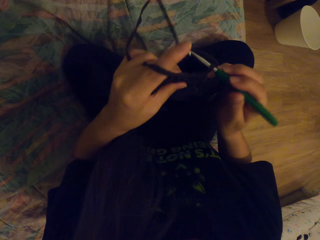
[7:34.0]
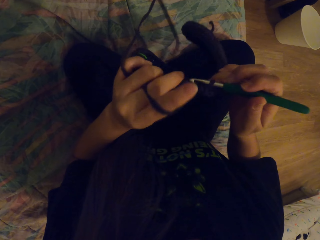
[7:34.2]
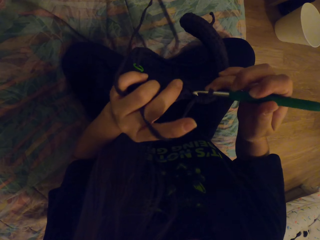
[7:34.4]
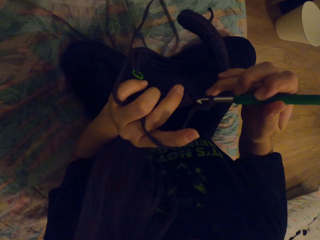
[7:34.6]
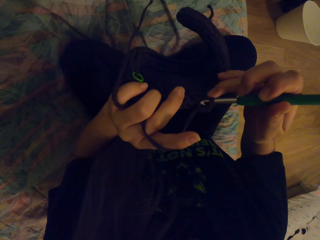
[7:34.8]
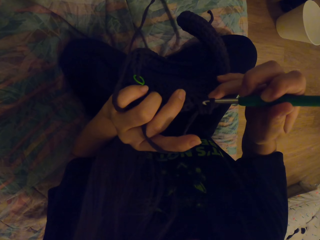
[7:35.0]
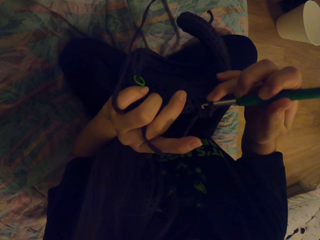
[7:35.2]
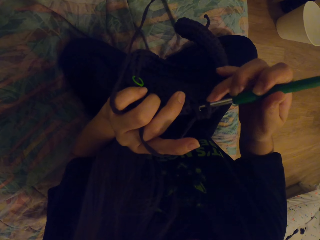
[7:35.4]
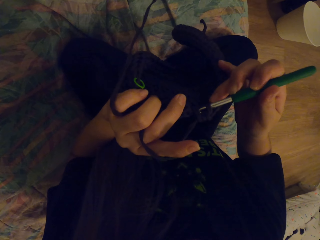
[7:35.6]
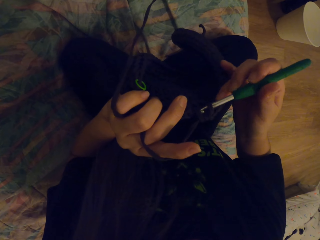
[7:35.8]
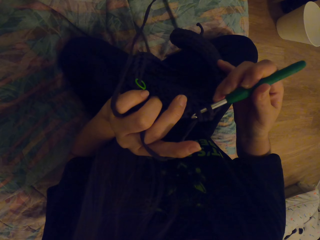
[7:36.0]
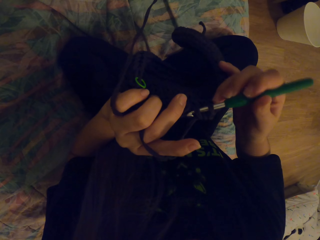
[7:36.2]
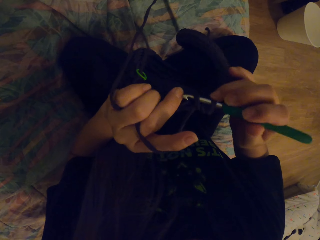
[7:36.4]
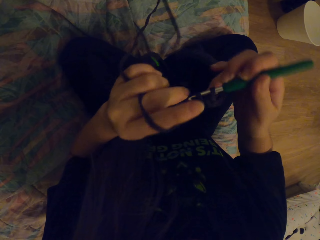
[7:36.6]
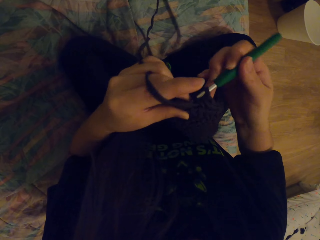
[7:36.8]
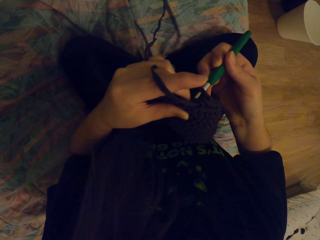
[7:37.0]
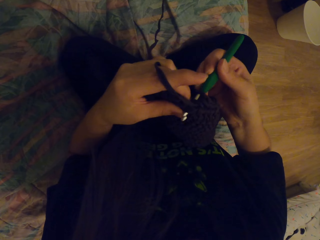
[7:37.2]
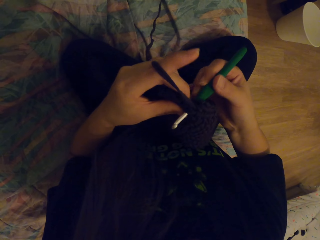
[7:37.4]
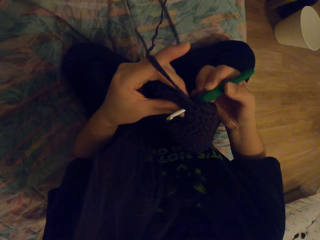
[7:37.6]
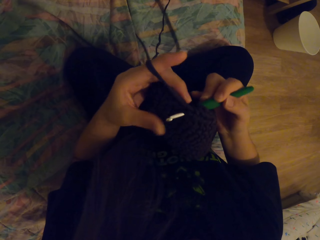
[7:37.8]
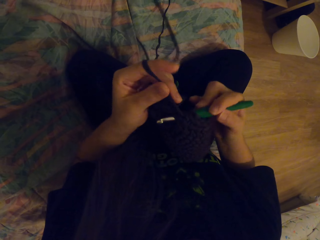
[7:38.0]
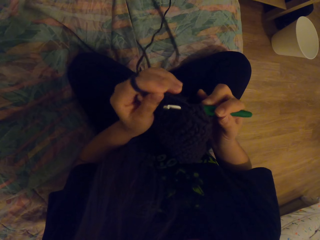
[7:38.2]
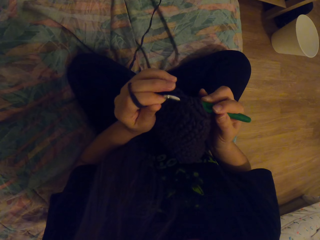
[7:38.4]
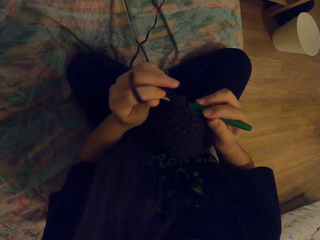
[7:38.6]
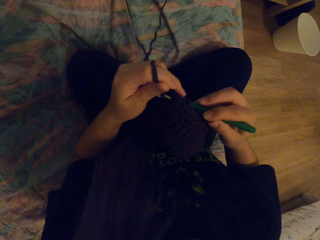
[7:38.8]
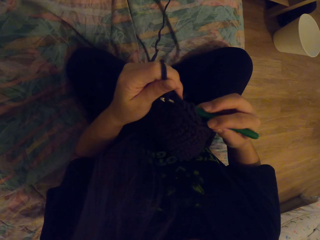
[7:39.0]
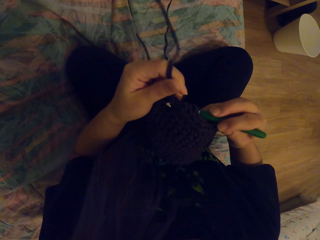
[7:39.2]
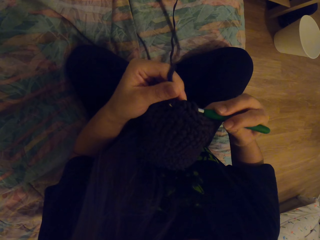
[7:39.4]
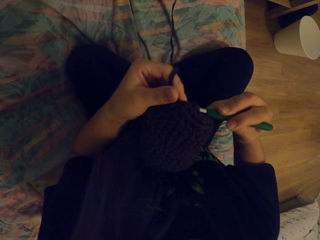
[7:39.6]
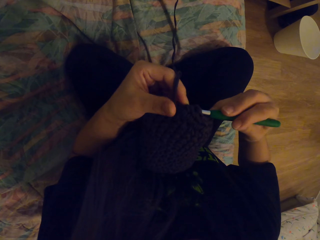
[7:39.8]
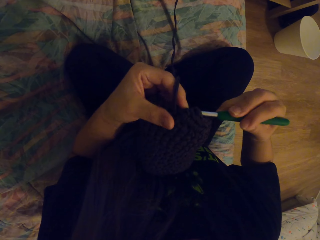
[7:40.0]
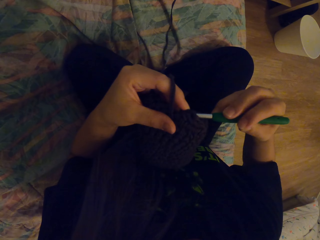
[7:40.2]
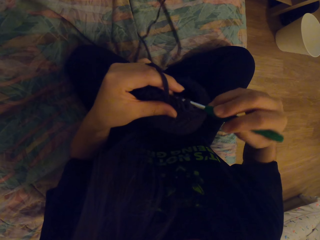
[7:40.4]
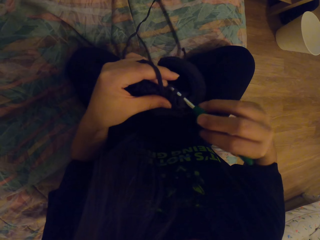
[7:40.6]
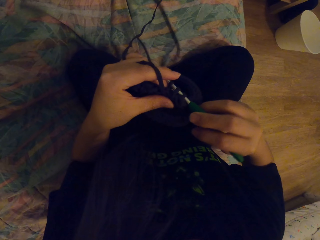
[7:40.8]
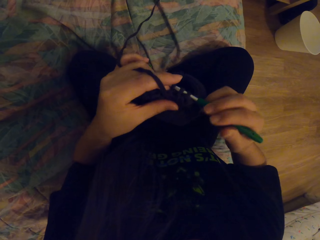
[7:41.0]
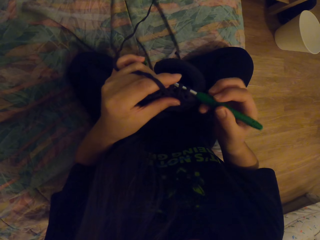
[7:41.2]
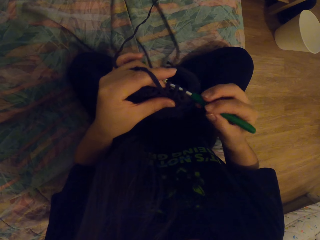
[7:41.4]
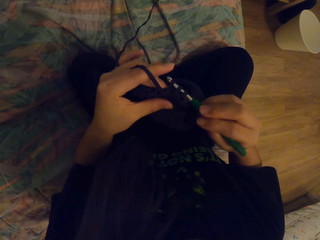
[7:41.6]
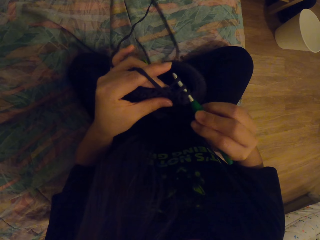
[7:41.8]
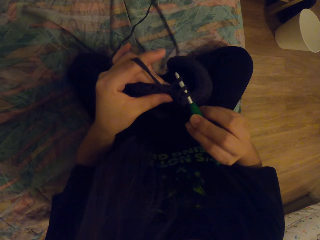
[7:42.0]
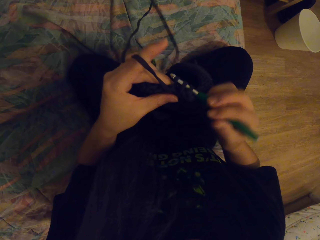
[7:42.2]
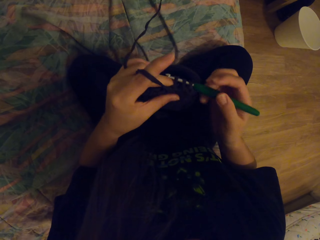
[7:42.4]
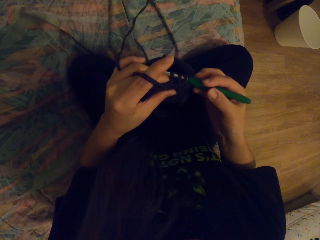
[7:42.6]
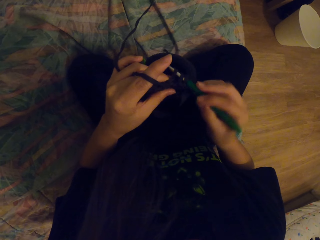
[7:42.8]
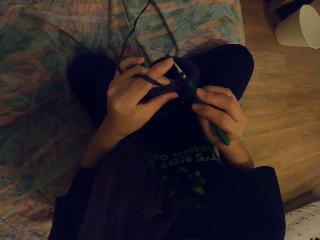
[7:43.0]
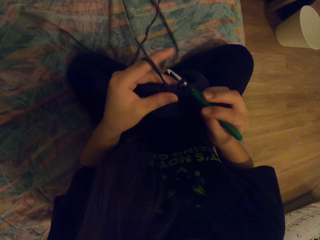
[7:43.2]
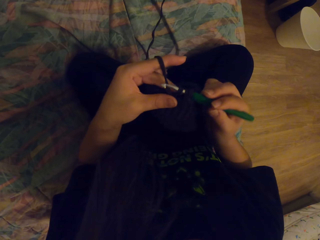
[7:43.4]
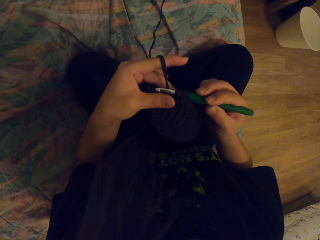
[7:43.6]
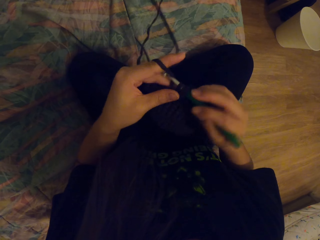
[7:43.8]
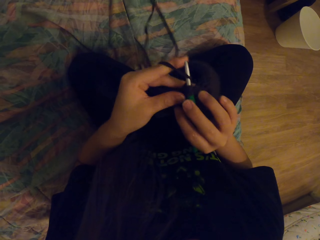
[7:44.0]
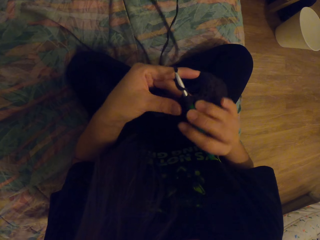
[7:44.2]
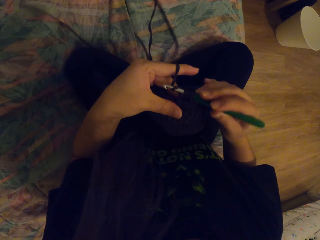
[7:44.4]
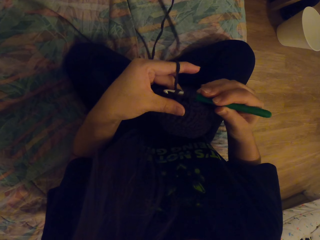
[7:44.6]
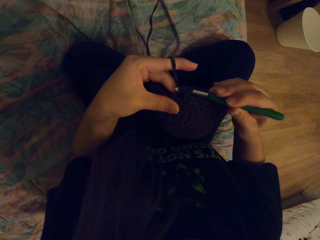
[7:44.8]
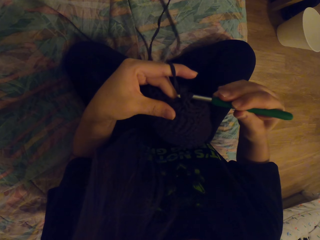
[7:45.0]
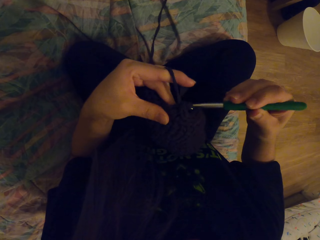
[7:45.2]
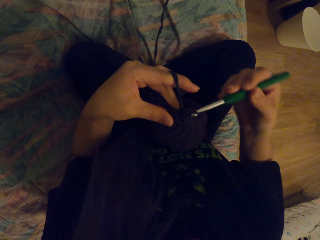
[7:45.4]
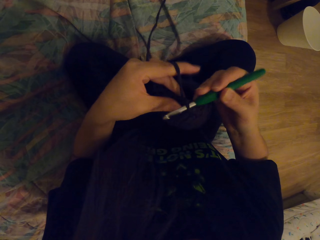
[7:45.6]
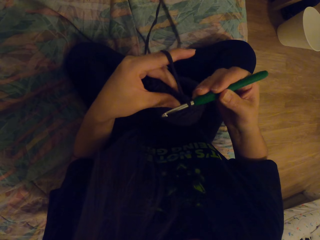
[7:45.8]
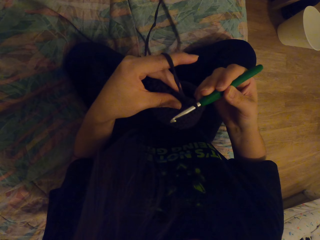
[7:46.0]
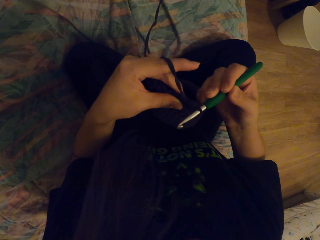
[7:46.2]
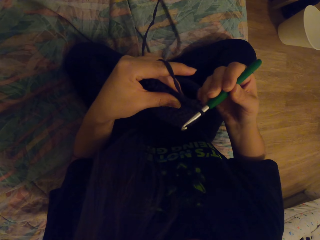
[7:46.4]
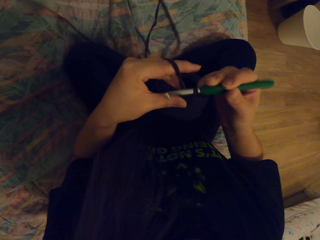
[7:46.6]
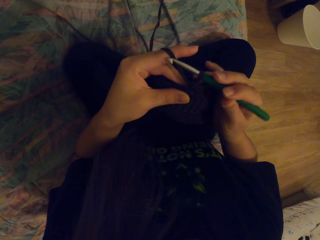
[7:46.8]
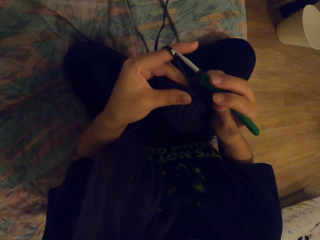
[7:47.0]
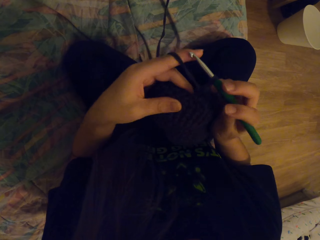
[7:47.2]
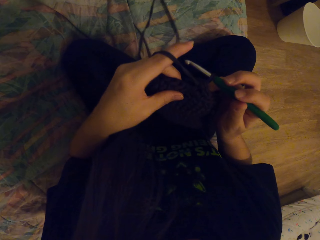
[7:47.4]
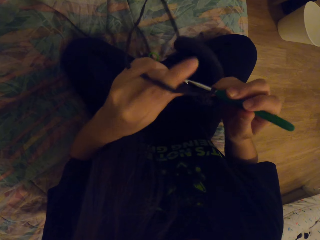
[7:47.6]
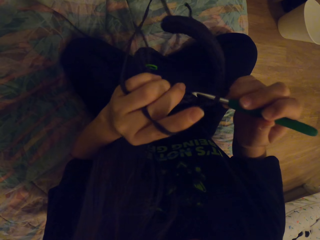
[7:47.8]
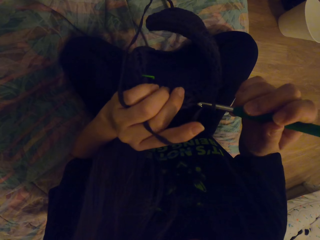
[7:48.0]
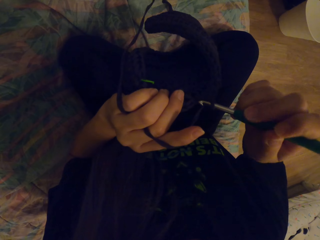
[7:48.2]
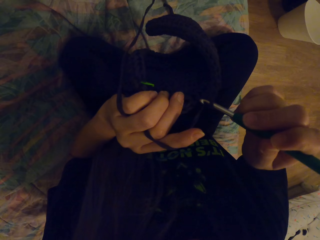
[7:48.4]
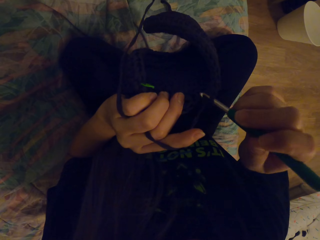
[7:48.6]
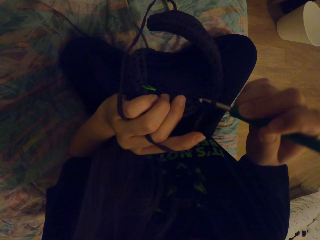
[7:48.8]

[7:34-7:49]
The camera wearer moves her hand. She crochets a fabric with a crochet hook. She puts the yarn in the crochet hook. She coils a thread on the crochet hook. She pulls the yarn.

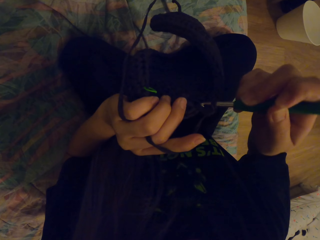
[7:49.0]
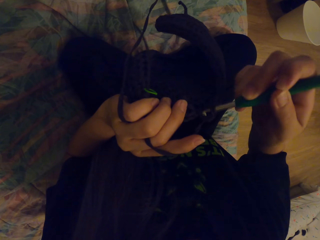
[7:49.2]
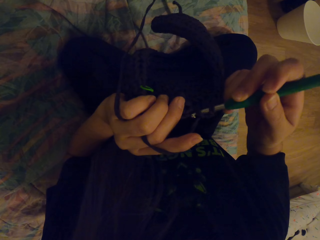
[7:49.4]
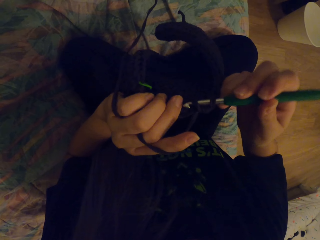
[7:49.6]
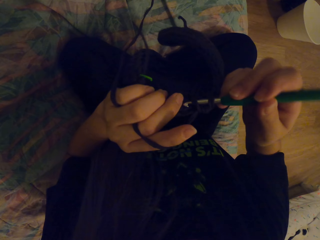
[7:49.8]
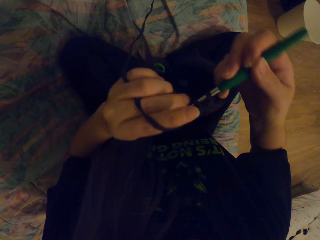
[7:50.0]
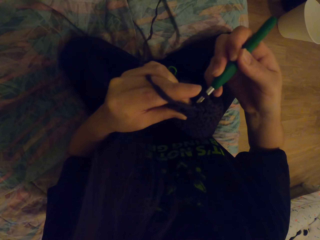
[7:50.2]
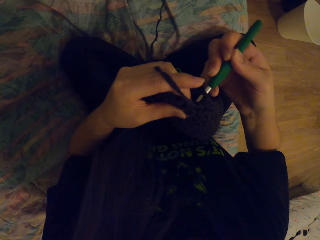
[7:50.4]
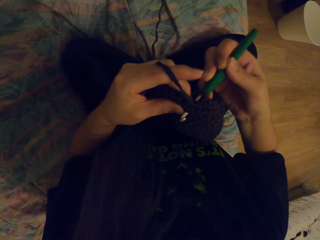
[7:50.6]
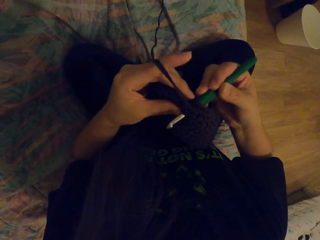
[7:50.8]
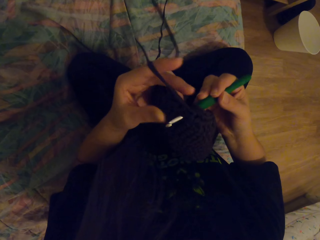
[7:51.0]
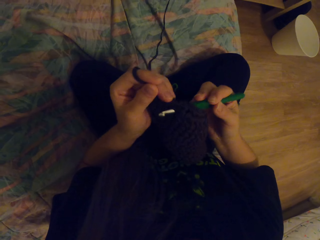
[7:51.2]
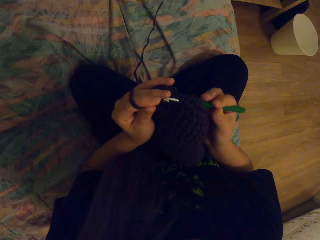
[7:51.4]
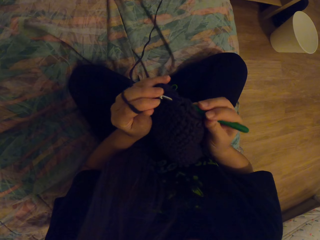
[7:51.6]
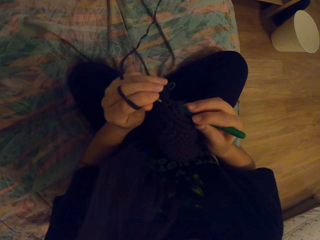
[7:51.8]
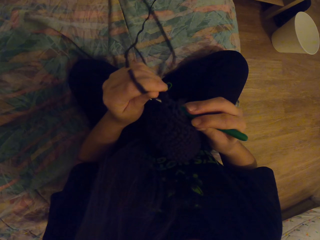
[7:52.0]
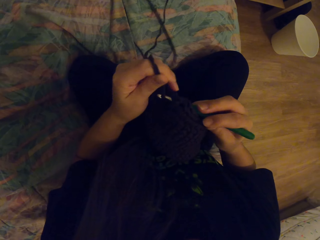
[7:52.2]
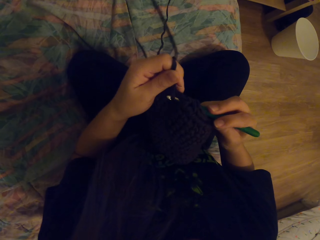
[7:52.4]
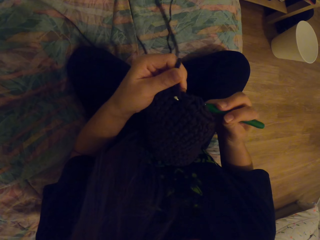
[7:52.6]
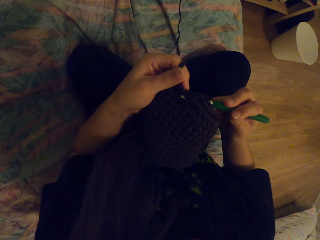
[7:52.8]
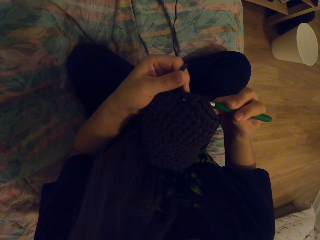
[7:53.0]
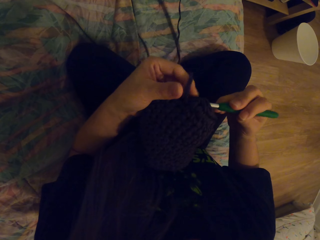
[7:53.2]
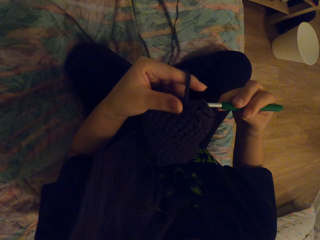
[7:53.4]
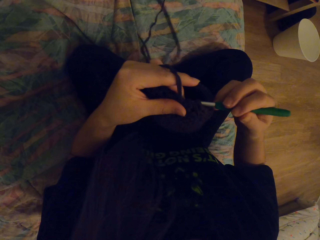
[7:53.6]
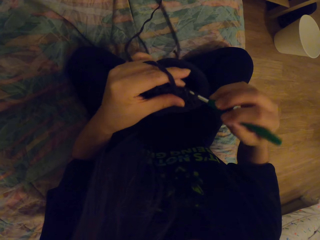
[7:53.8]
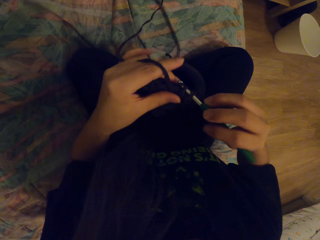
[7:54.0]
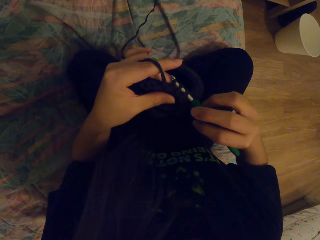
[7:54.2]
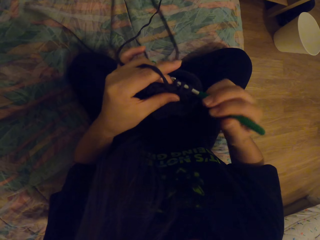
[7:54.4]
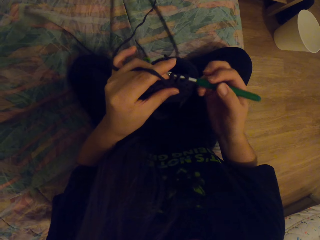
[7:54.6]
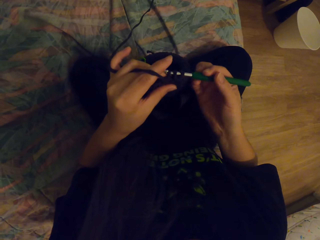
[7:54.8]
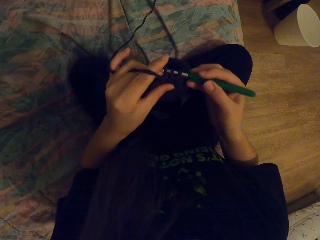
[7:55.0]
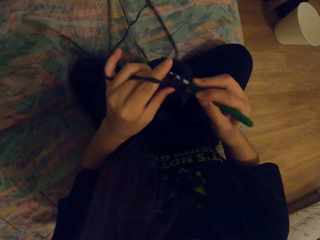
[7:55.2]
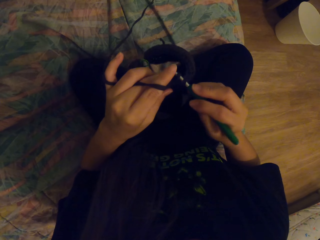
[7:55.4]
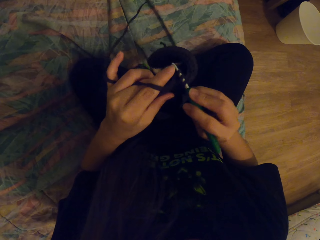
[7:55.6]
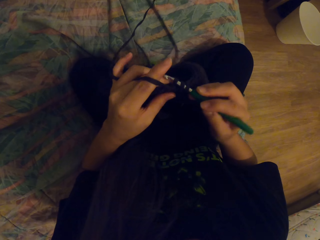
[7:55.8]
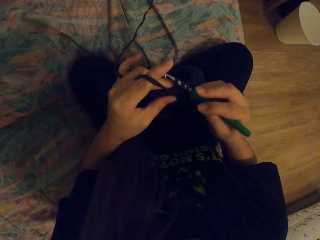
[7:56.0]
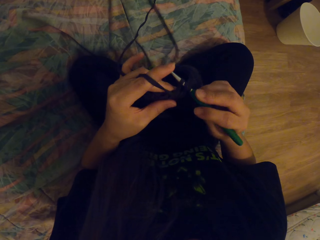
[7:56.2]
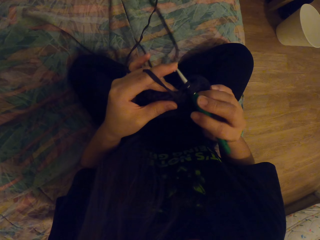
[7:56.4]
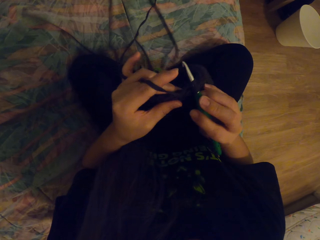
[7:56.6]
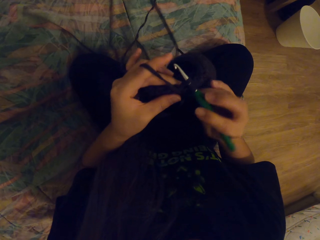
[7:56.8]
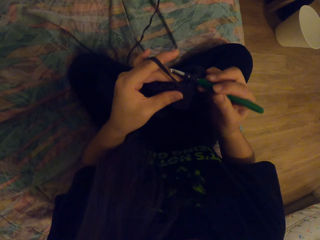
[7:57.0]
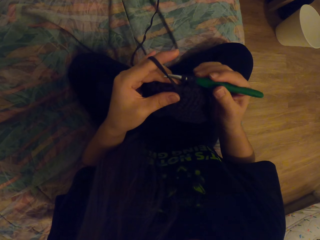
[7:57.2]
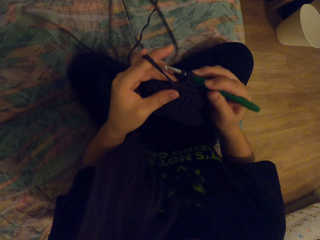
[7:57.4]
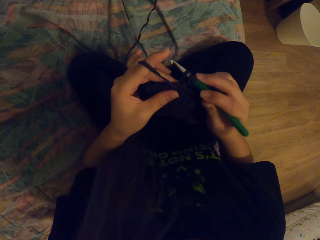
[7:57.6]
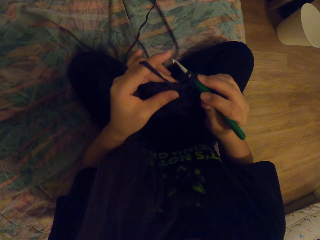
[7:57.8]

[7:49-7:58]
The camera wearer crochets a fabric with a crochet hook. They put the yarn in the crochet hook.
